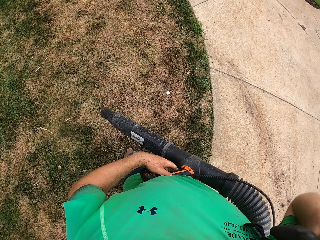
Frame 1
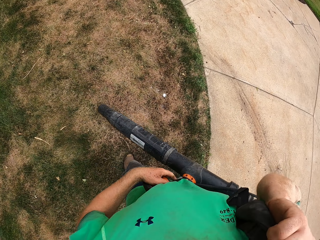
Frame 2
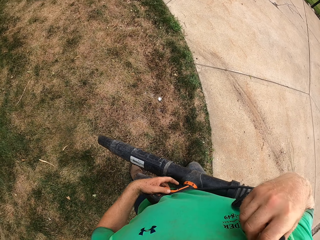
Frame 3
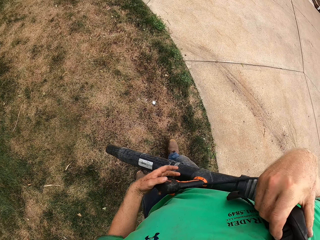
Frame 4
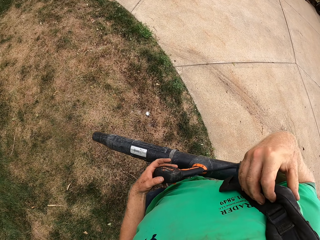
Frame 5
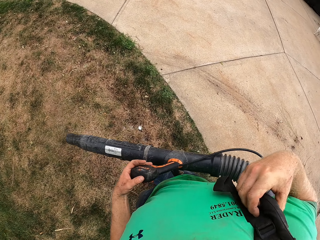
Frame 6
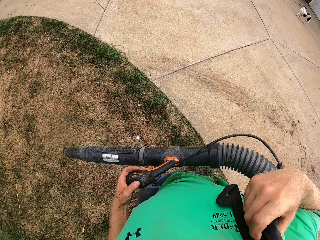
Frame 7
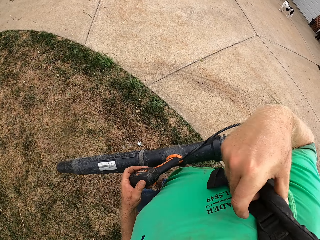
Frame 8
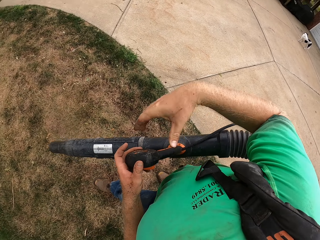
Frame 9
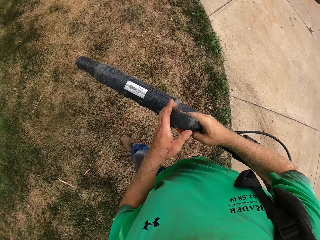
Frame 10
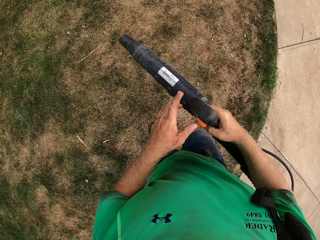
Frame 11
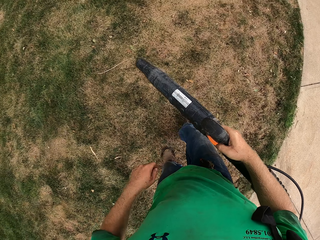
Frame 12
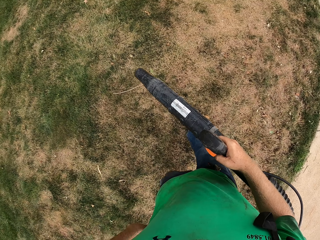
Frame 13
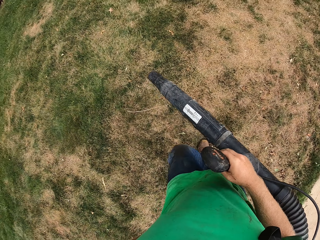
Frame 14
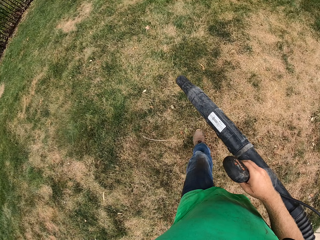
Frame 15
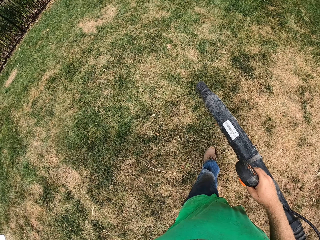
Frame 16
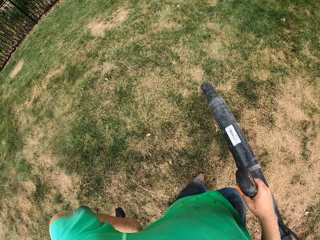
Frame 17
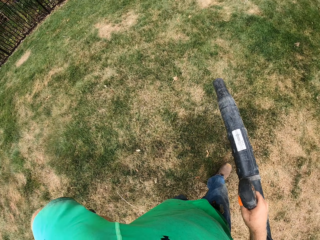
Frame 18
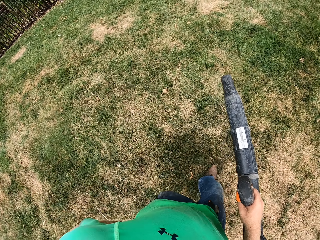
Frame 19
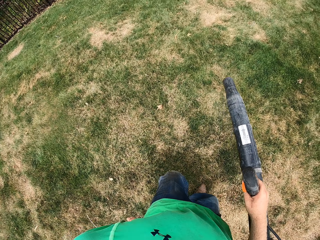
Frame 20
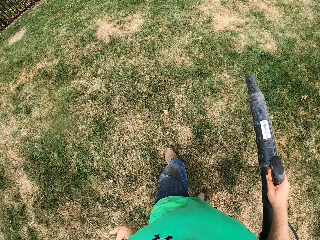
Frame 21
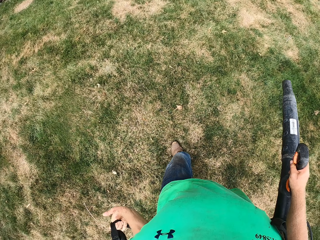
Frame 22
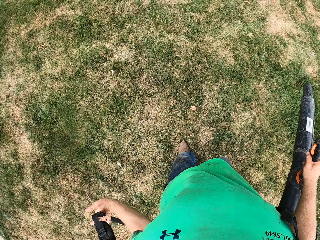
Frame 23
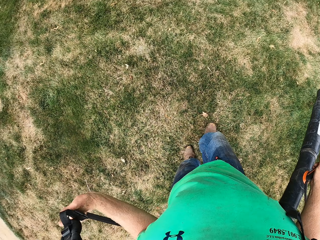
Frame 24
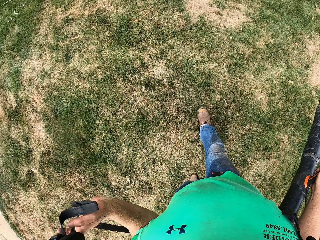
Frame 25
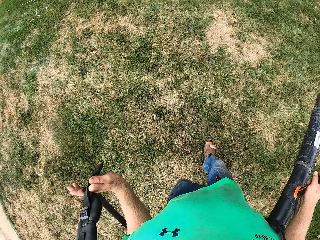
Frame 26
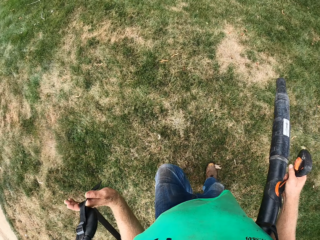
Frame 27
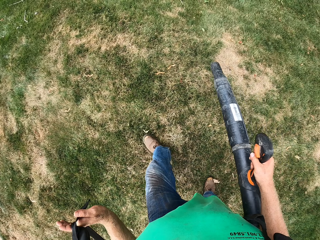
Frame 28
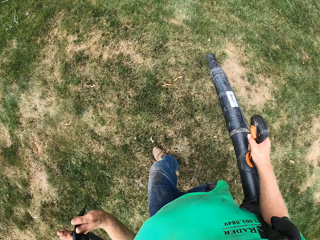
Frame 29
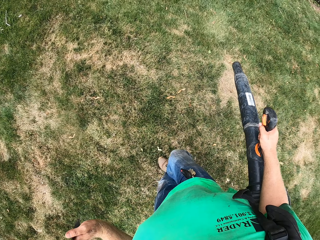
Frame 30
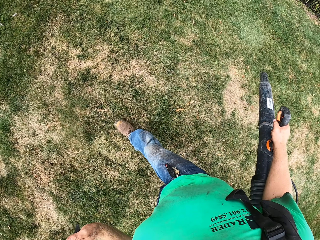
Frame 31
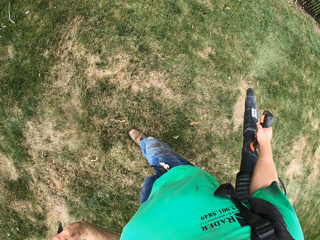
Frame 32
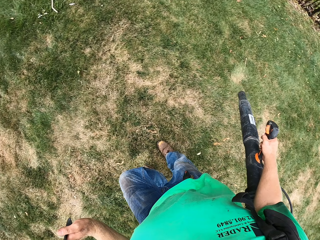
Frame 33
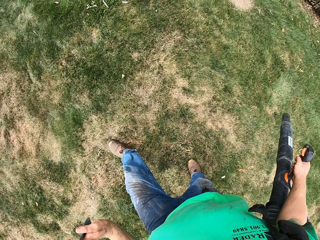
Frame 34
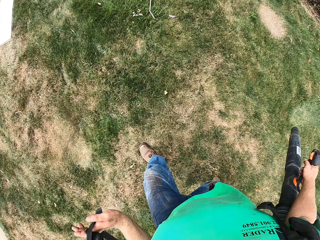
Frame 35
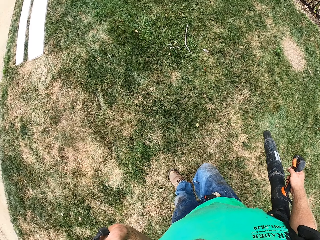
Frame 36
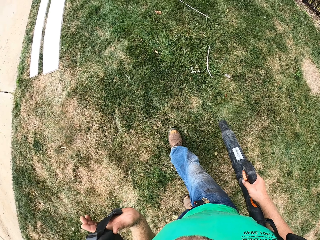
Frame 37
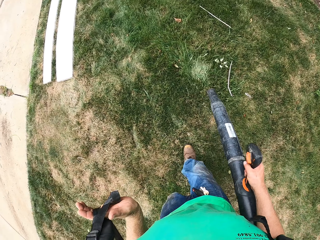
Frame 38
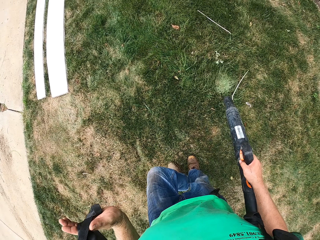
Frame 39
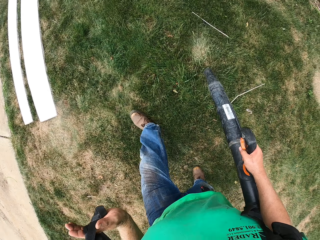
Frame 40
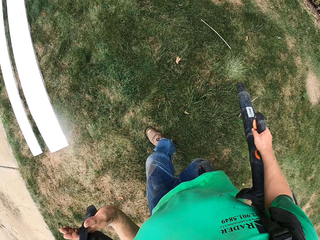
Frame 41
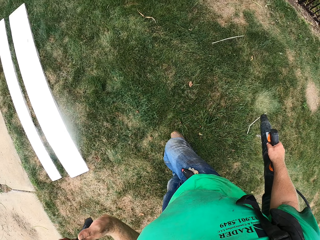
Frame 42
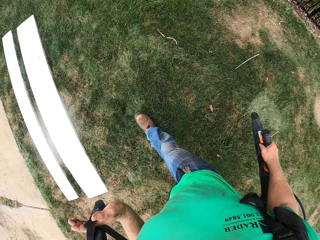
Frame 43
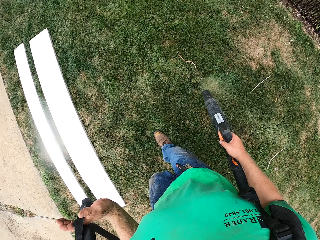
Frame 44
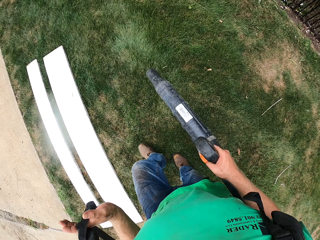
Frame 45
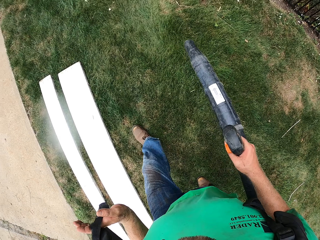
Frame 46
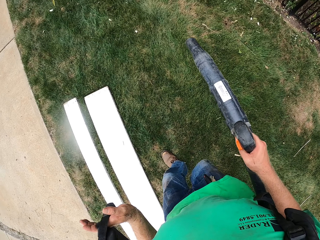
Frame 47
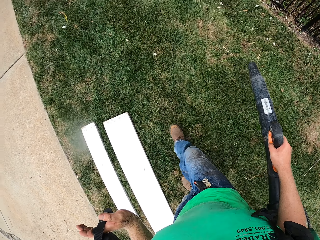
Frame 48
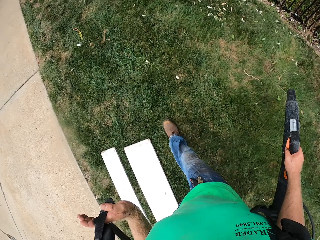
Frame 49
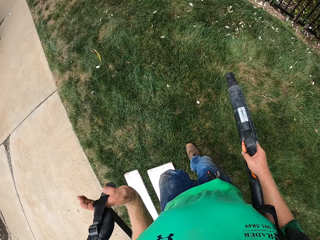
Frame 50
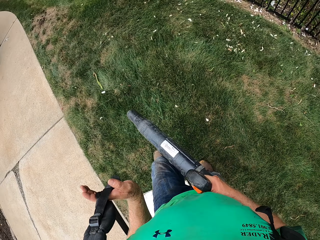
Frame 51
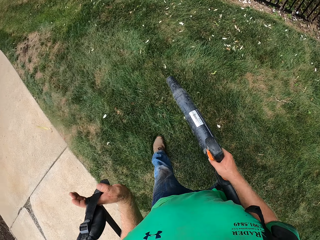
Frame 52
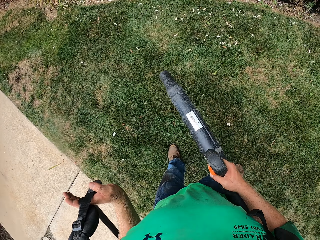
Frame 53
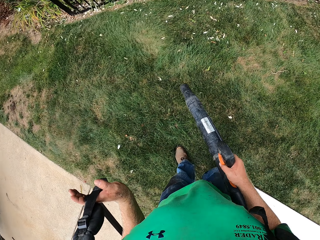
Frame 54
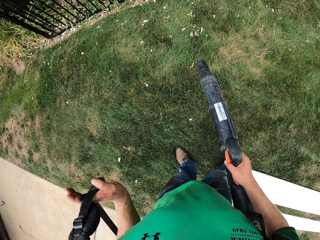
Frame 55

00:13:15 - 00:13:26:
The camera wearer sprays the lawn with the backpack pump in his right hand. He blows the grass with the blower.

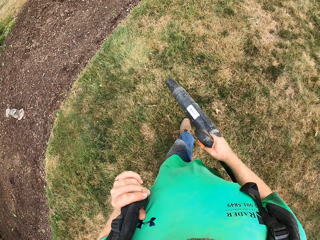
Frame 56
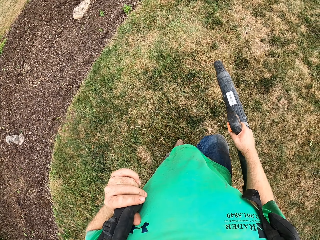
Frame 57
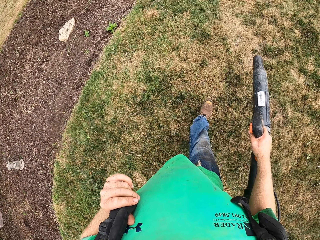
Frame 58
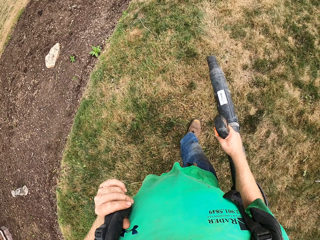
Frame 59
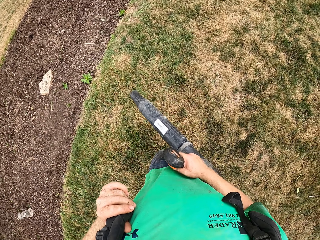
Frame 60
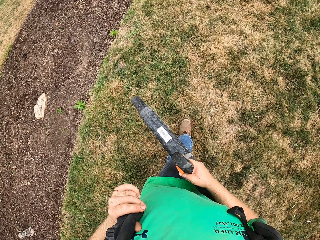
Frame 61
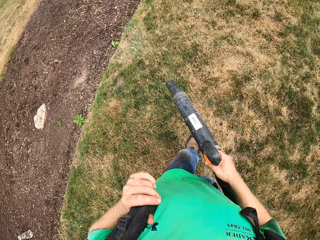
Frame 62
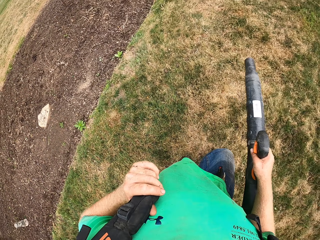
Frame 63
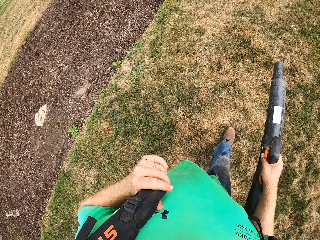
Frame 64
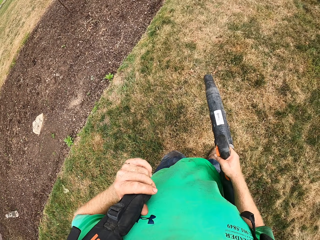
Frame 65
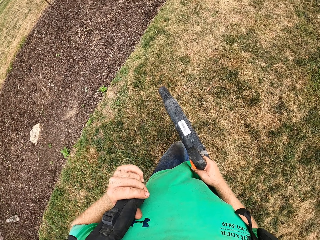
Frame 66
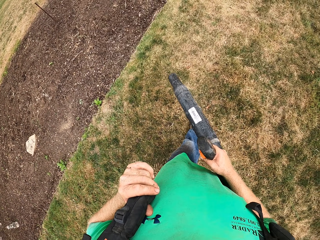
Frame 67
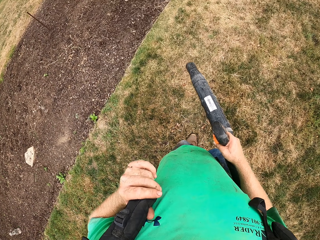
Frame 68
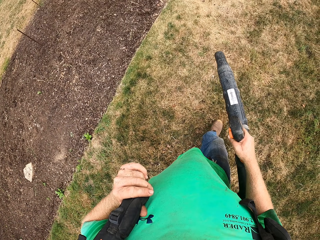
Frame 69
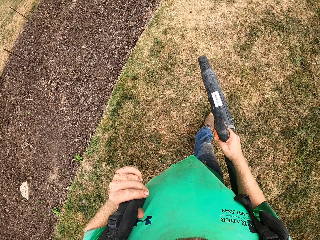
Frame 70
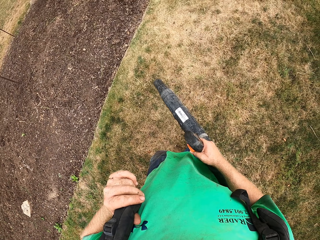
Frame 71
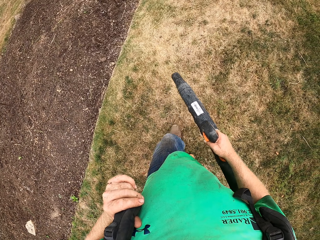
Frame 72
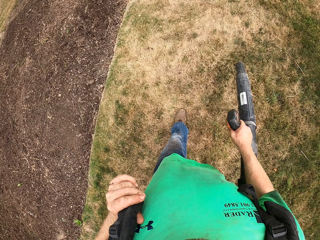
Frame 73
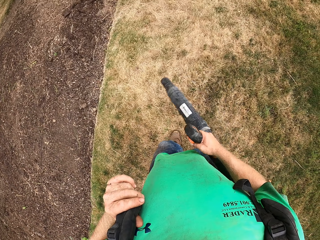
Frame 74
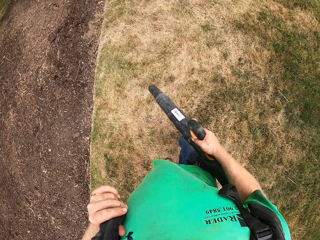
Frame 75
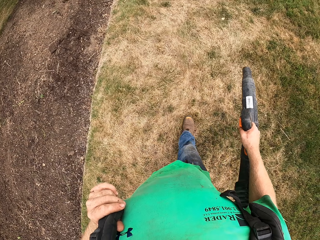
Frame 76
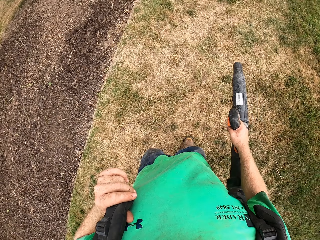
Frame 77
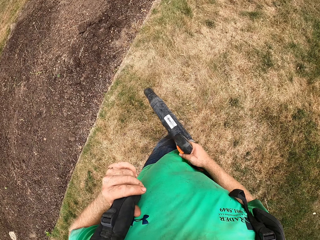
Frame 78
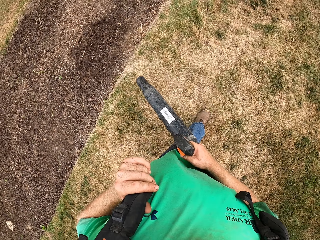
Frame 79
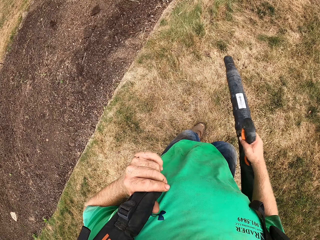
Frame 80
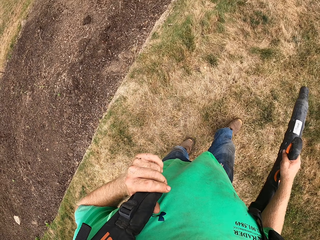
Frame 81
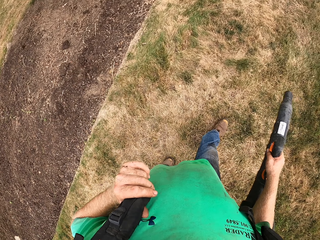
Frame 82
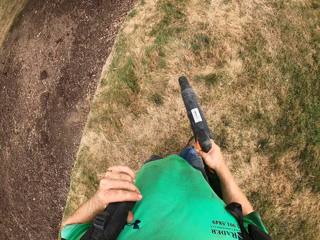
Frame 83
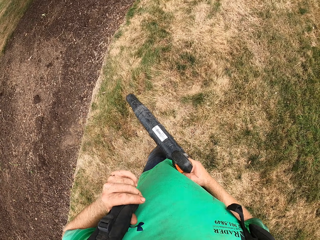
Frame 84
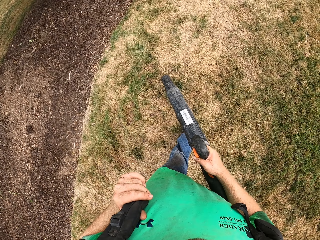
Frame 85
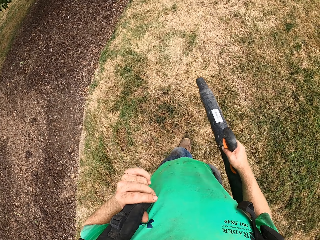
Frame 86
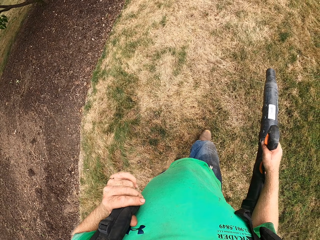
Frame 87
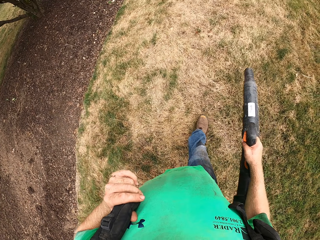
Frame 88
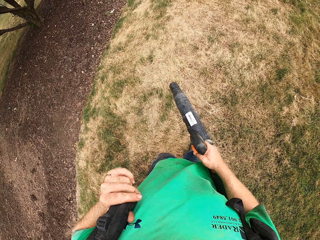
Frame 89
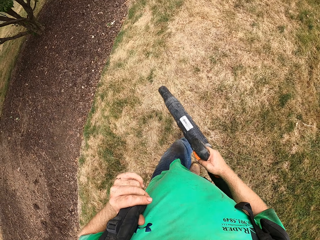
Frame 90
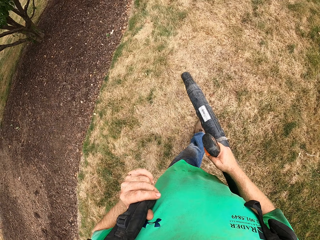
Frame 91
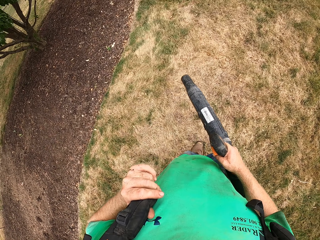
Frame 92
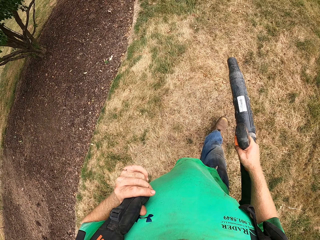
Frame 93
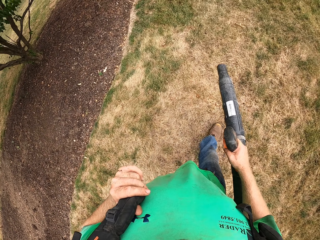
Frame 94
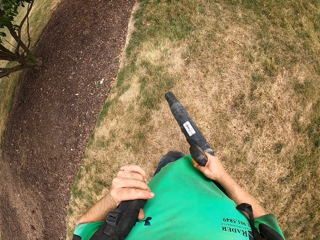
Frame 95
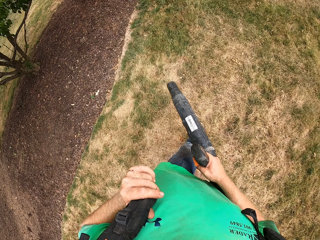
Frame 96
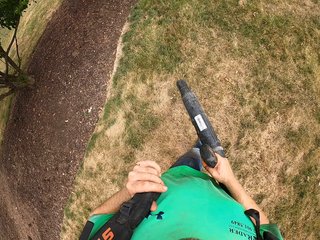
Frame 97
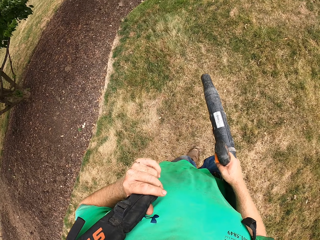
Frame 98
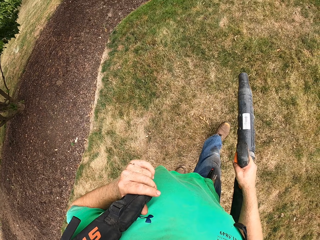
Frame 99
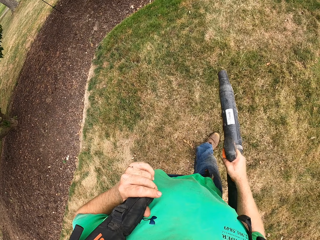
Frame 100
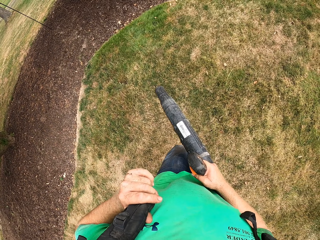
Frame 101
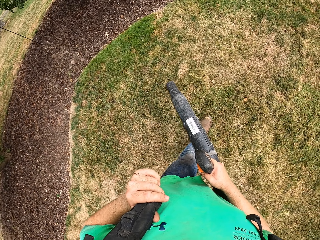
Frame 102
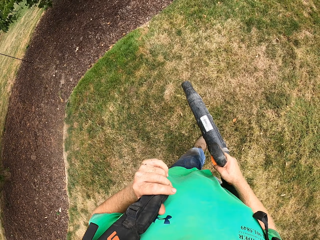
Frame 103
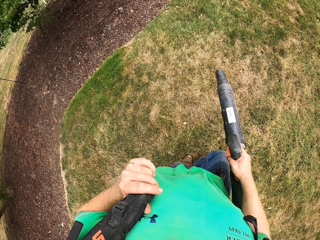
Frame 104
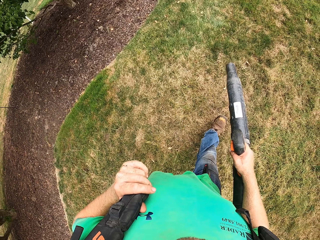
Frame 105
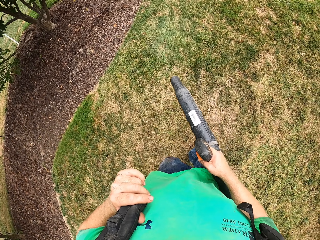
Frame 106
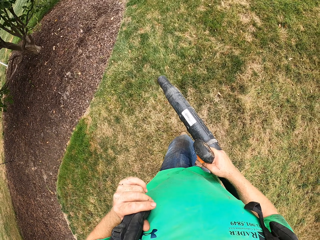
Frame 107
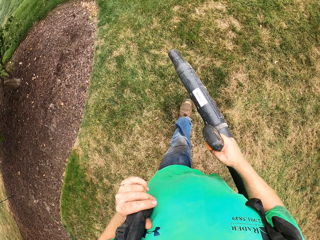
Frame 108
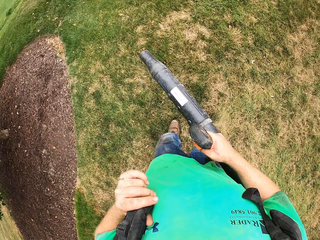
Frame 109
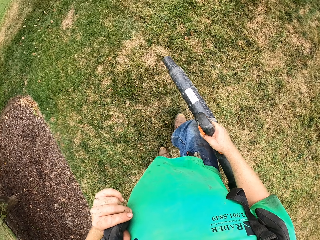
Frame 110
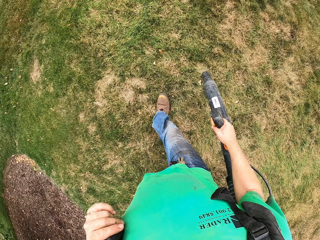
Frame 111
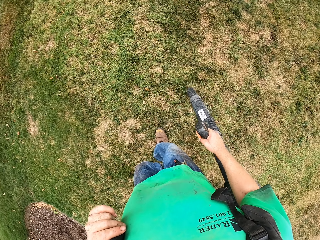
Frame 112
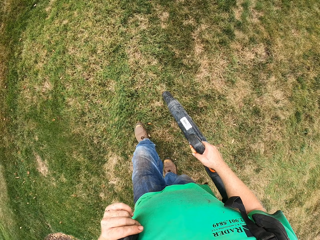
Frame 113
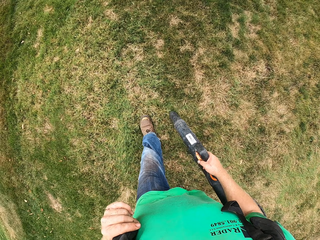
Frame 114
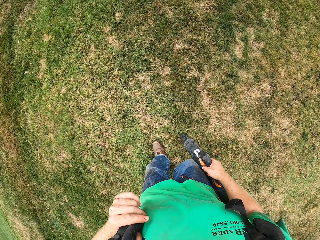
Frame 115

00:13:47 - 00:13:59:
The camera wearer sprays the sand while walking with the spray gun. They spray the grass while walking with the spray gun.
